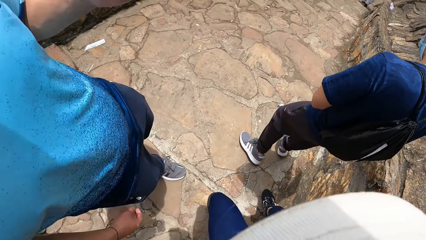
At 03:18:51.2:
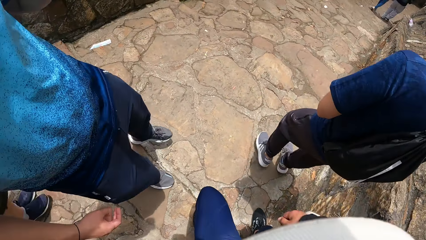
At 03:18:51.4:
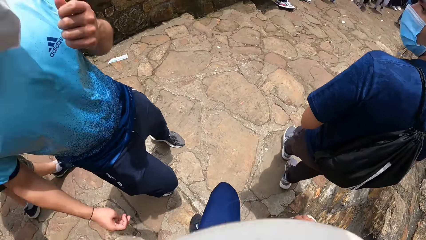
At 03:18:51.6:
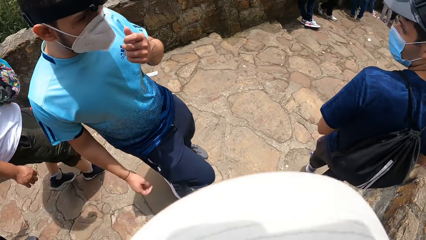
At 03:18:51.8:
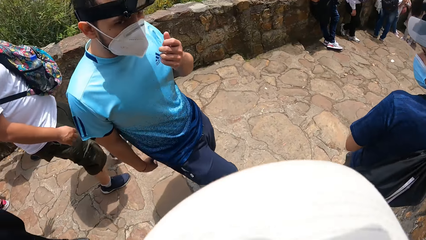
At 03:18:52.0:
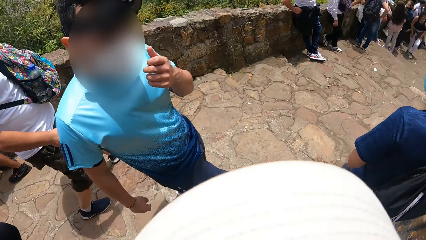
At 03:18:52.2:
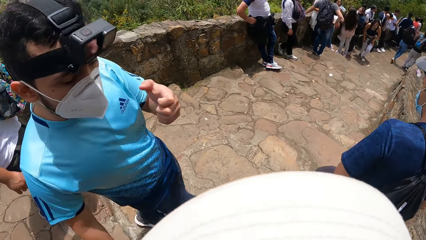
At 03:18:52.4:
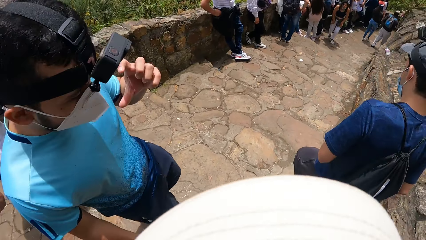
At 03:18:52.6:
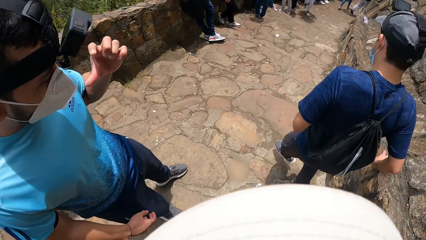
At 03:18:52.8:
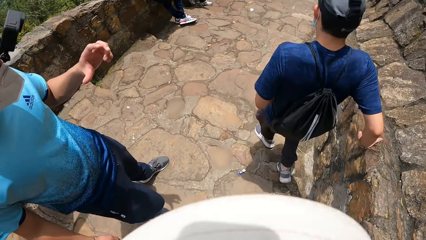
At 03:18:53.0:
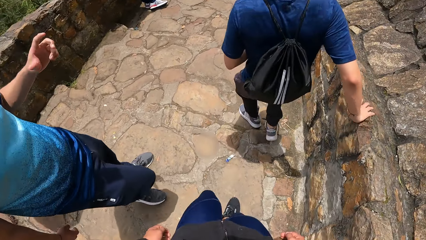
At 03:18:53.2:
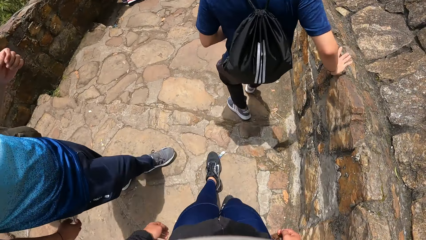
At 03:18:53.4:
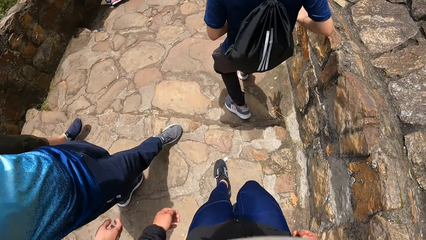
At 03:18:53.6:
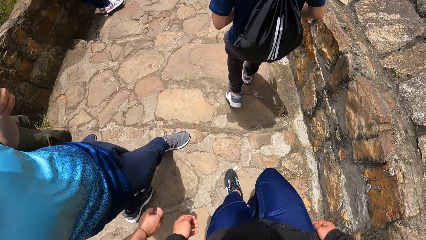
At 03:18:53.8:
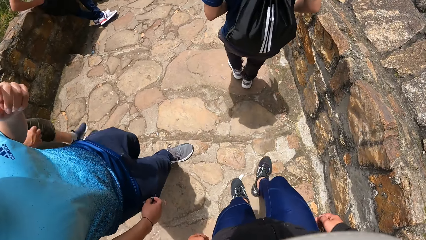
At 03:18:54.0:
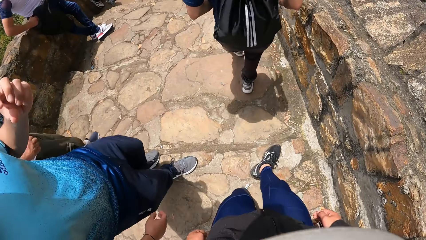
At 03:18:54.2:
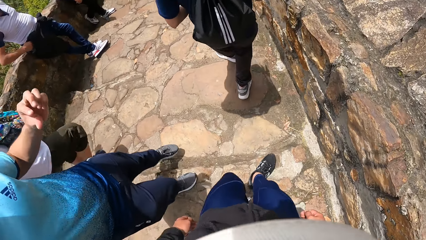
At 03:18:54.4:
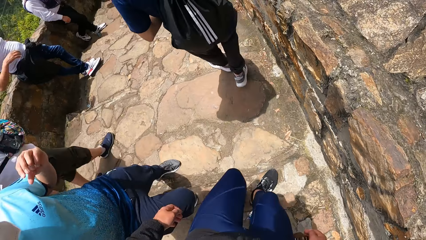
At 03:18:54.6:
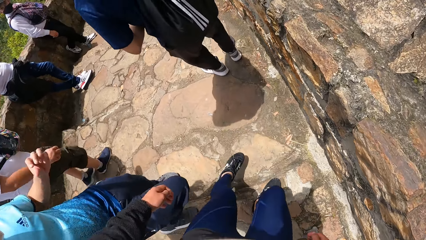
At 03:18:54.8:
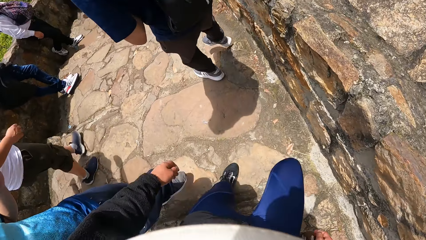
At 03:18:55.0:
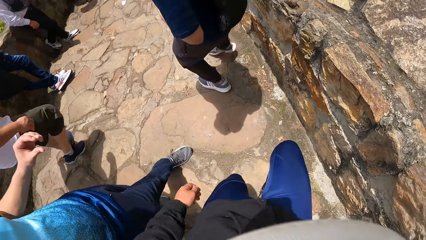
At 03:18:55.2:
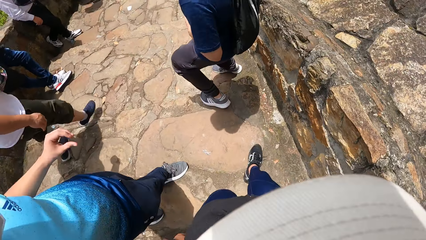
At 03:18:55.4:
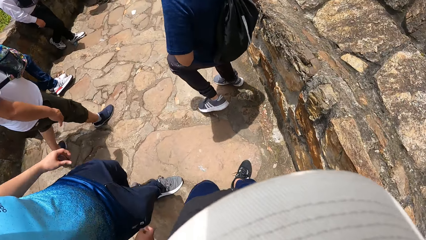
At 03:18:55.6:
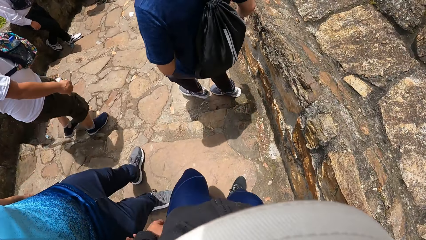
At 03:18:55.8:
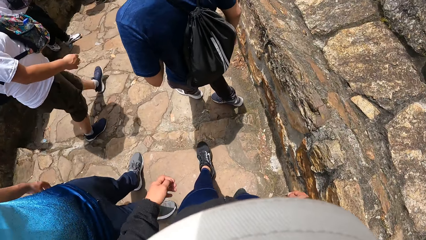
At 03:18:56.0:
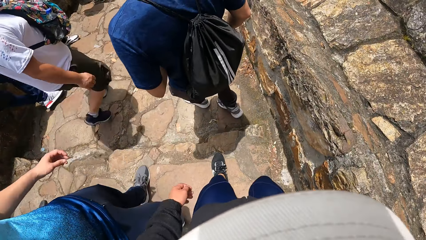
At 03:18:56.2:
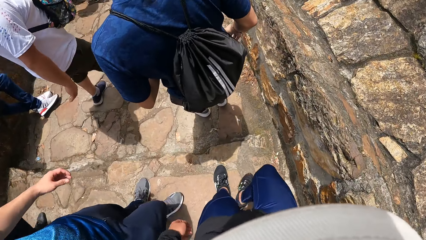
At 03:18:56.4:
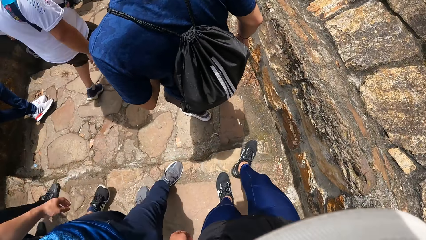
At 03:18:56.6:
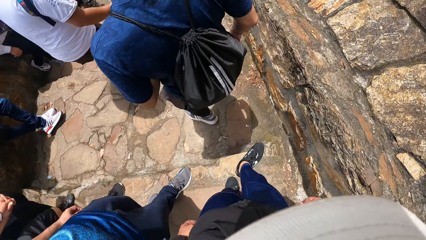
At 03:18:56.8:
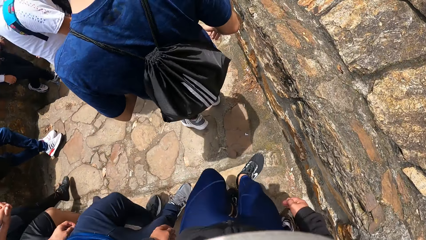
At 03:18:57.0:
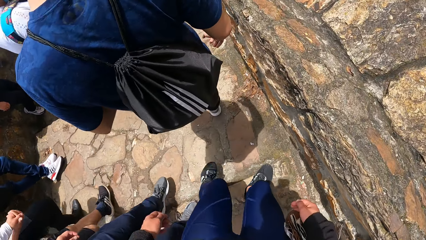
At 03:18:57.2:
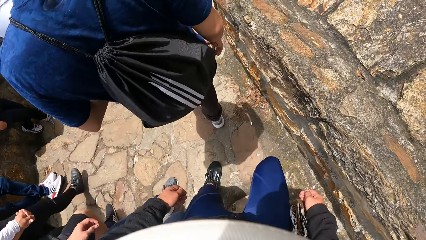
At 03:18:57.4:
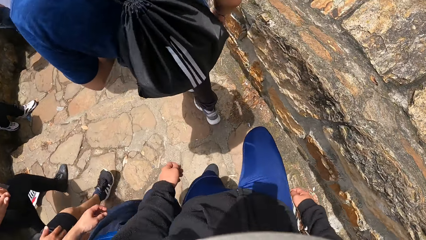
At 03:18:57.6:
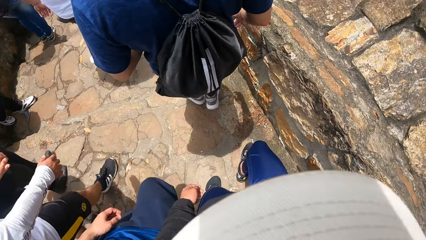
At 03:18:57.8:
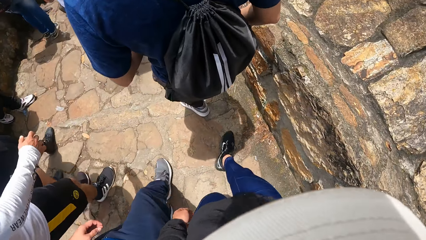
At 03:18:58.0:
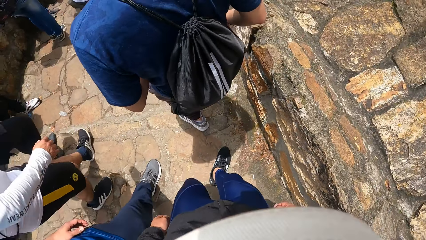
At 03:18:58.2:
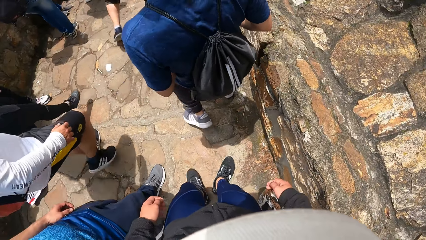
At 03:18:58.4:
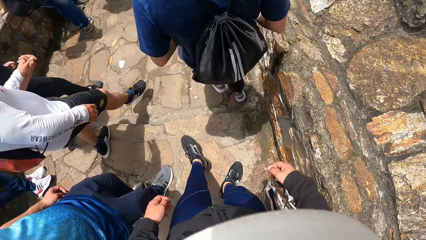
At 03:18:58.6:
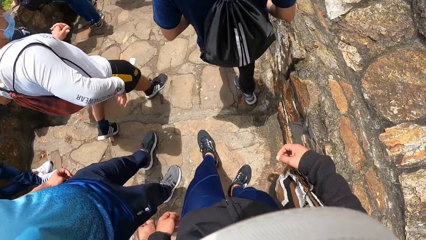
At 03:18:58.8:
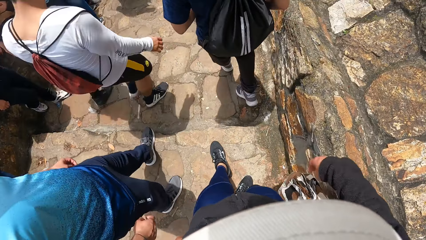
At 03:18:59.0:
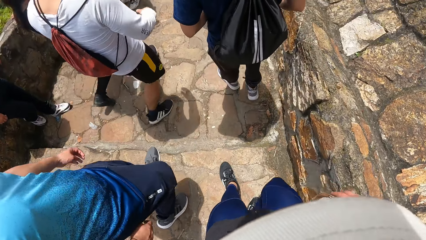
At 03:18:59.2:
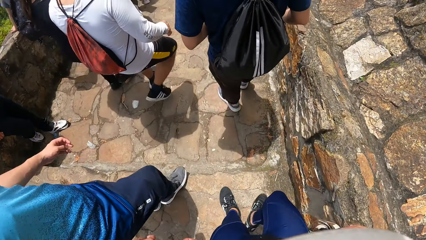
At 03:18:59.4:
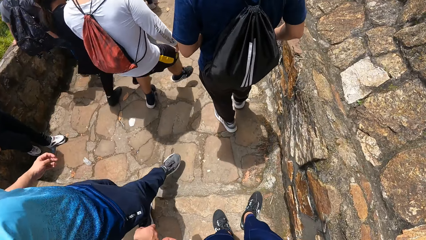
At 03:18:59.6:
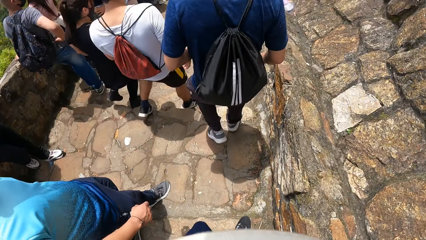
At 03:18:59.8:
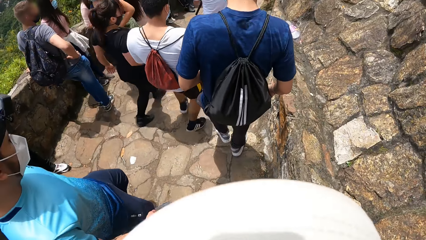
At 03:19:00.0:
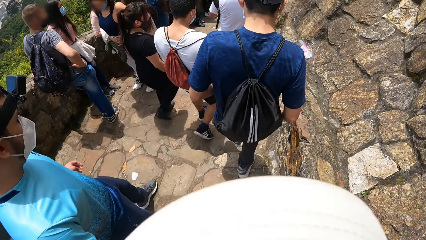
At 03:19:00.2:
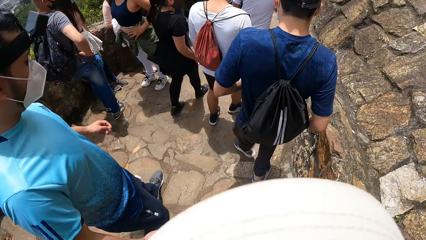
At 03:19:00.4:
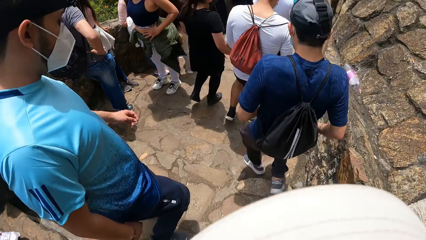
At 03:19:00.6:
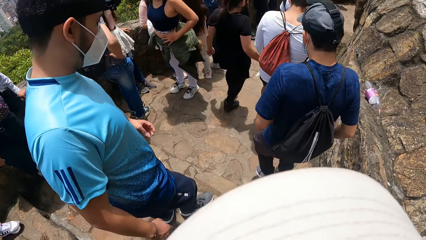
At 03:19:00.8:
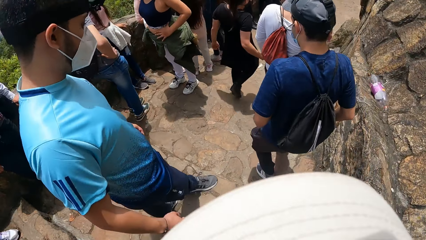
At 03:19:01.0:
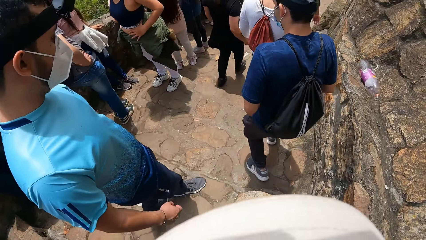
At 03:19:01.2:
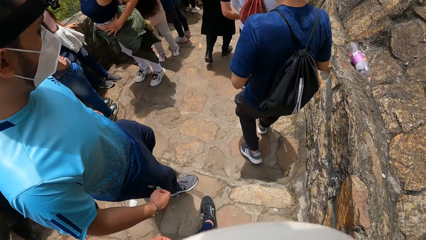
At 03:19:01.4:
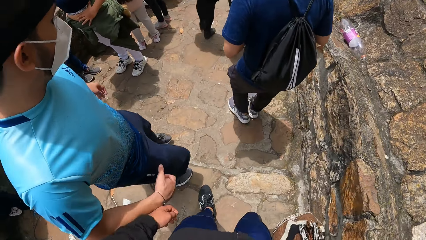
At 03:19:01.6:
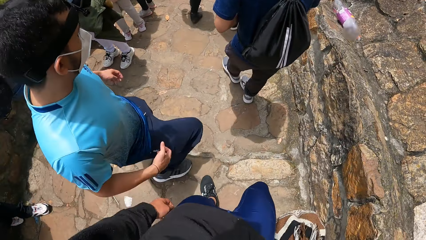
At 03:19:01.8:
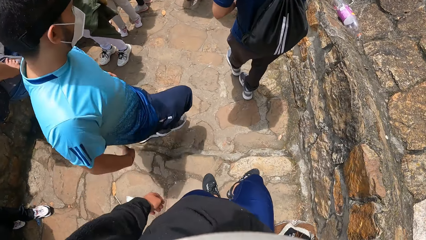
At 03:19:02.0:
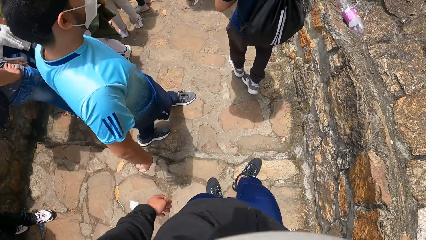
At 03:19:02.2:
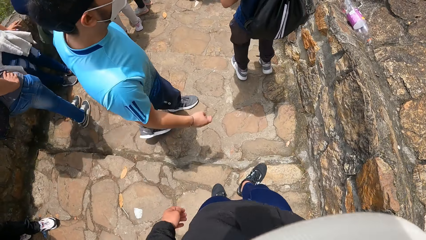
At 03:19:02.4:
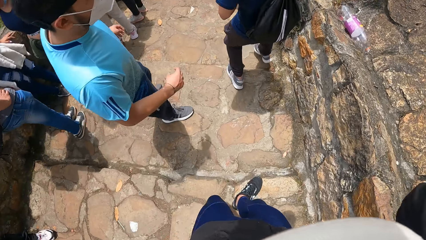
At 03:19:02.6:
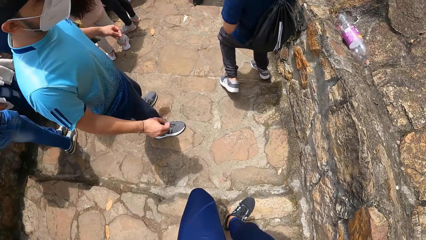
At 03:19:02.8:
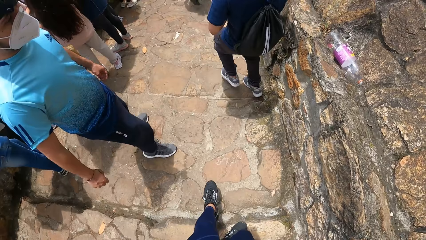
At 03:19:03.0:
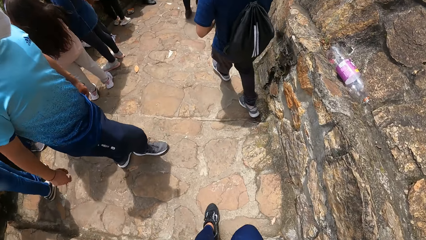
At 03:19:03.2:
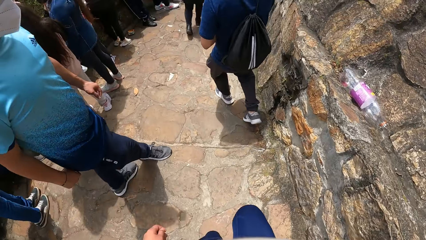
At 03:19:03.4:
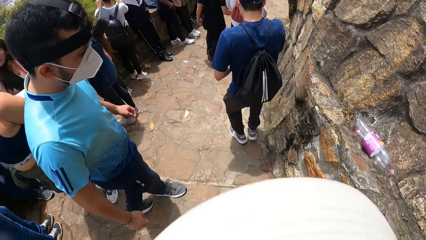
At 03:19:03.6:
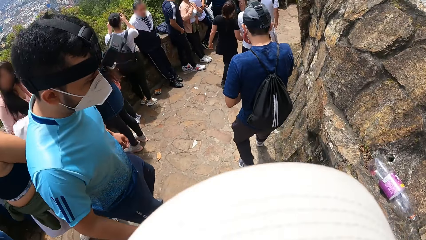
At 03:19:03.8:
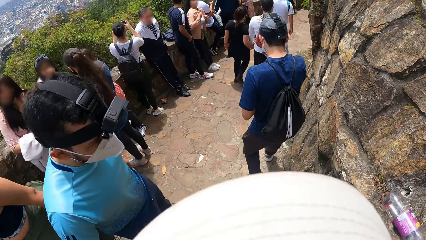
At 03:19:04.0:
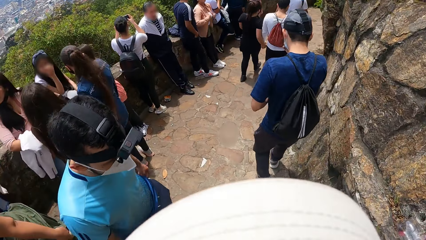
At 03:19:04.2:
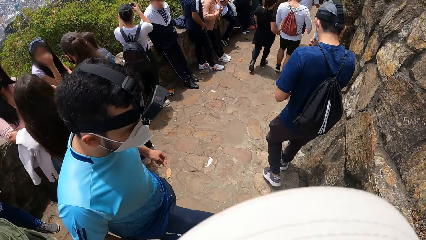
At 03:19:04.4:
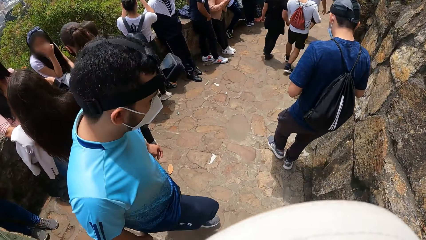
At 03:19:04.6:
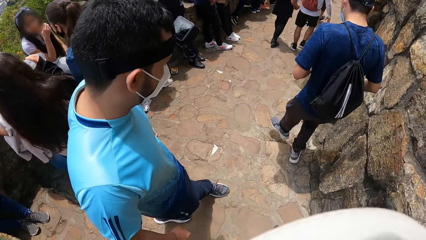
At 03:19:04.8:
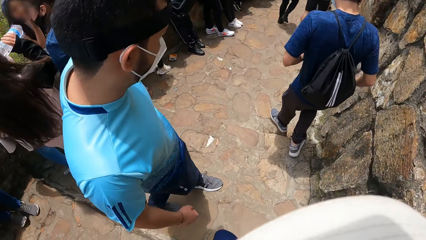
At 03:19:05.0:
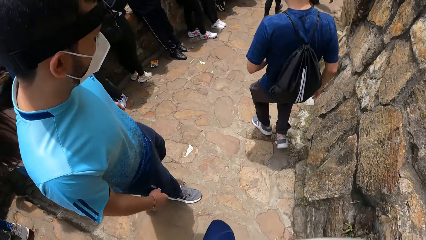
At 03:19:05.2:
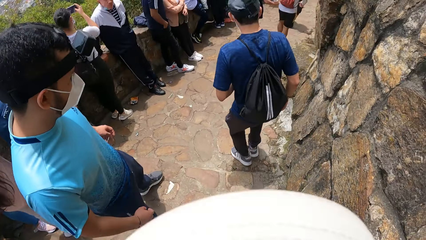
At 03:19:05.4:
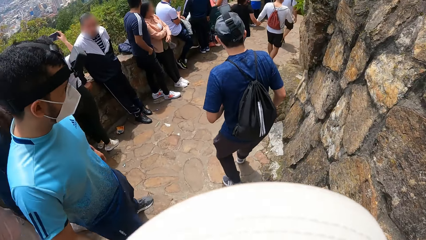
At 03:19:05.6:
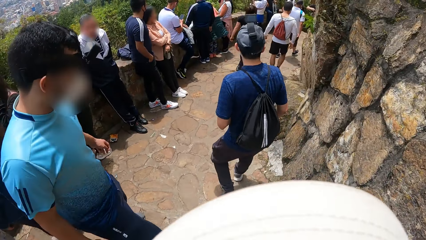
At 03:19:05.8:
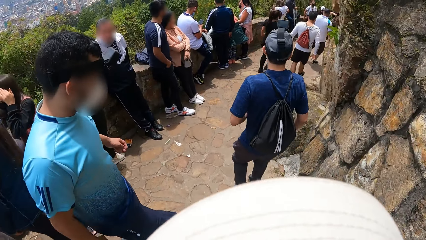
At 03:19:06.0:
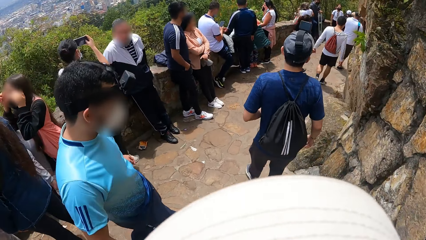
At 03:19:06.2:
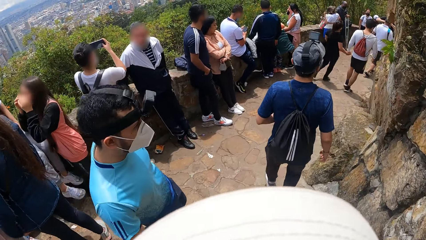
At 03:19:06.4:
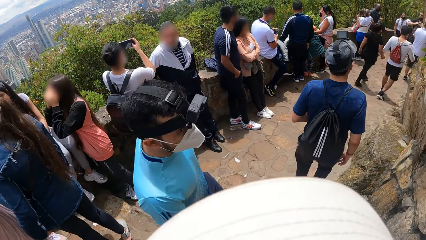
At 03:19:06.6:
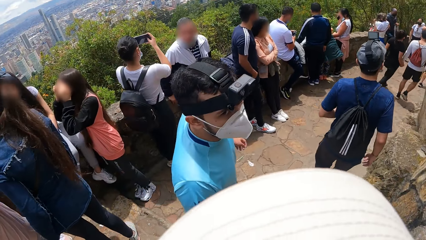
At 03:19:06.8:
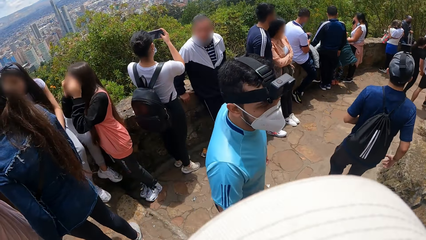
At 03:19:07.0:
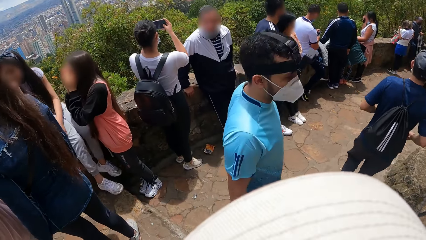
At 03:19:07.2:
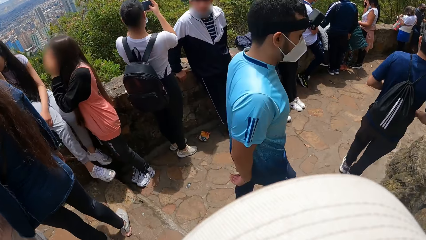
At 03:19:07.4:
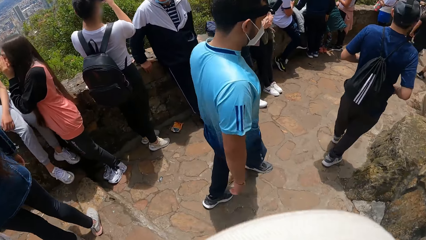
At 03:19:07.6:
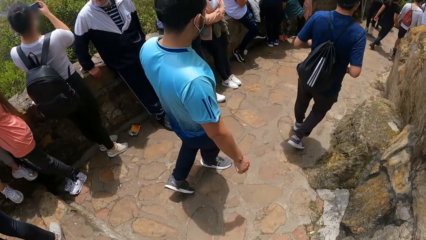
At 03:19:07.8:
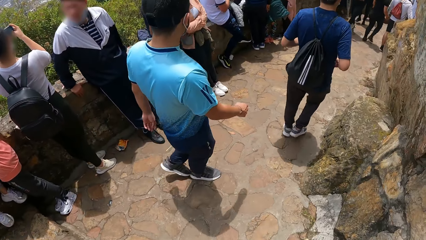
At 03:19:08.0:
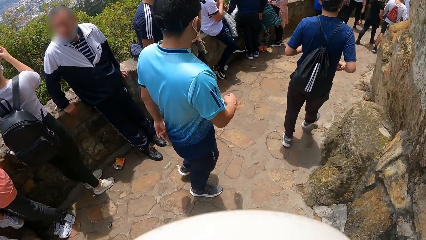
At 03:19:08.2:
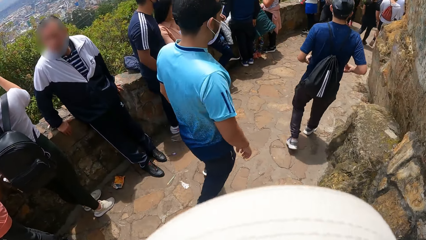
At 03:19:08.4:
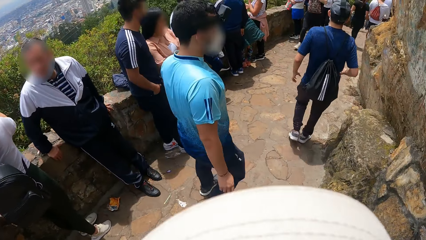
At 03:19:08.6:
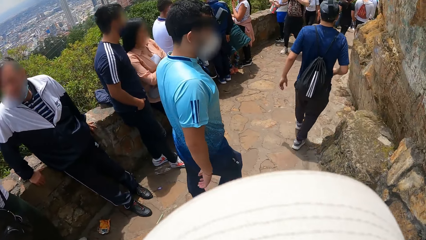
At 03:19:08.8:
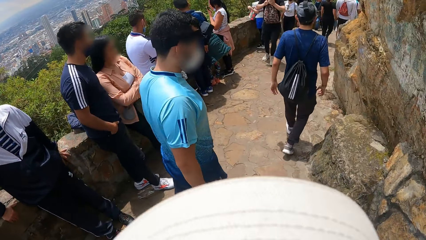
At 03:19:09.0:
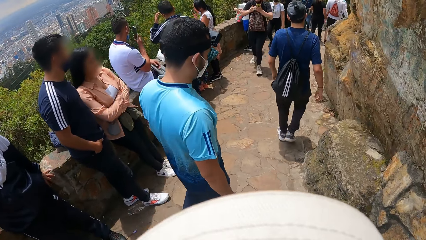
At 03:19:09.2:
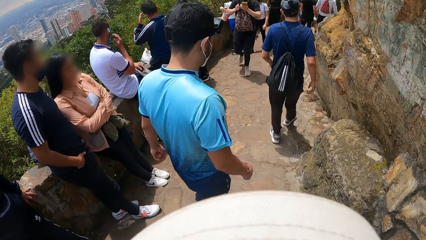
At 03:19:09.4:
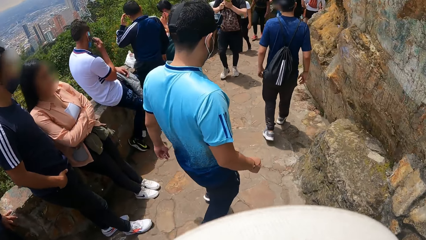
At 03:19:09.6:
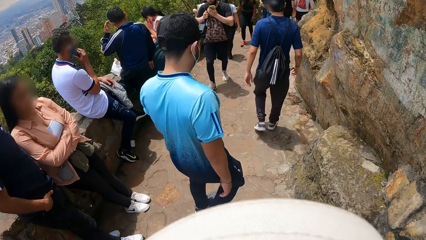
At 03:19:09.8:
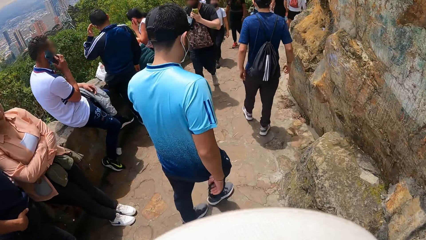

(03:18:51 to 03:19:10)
The camera wearer climbs down stairs. They interact with a person. They climb down stairs. The person climbs down stairs. The person walks ahead of the camera wearer. The camera wearer climbs down stairs.
